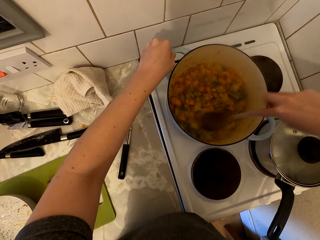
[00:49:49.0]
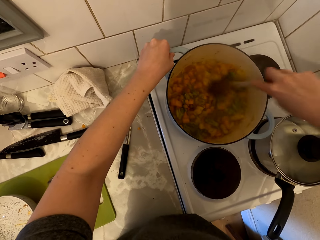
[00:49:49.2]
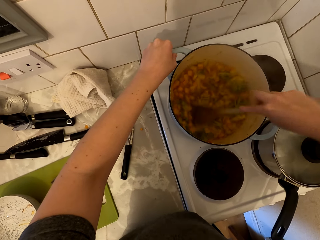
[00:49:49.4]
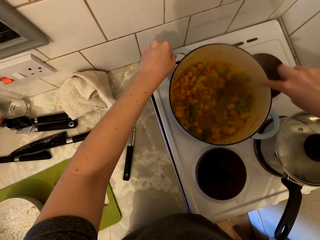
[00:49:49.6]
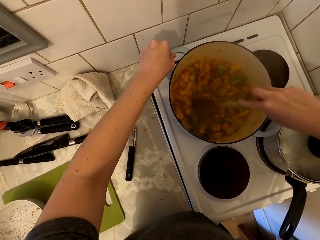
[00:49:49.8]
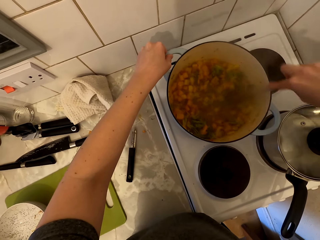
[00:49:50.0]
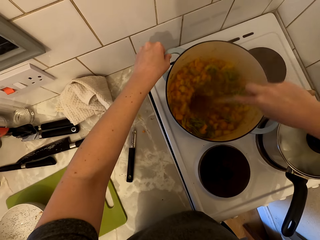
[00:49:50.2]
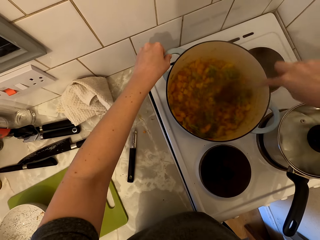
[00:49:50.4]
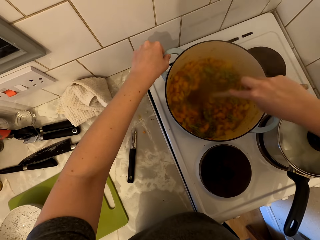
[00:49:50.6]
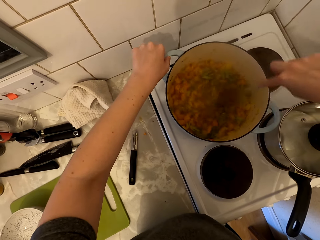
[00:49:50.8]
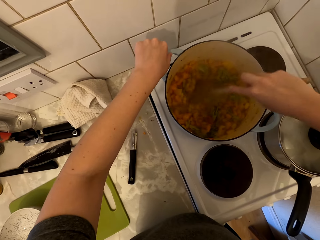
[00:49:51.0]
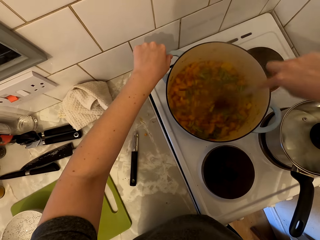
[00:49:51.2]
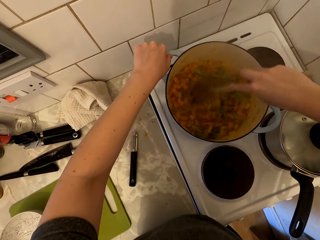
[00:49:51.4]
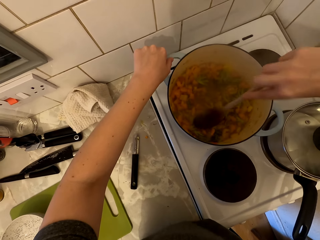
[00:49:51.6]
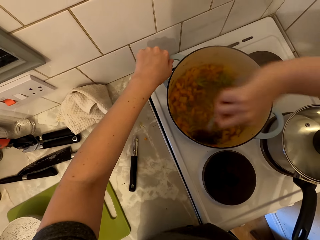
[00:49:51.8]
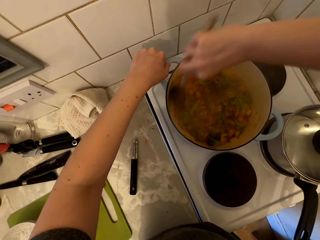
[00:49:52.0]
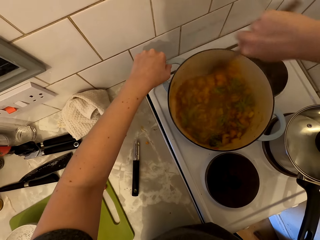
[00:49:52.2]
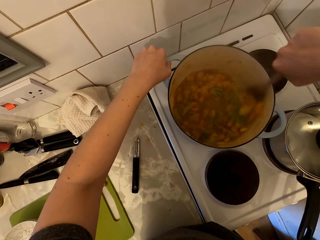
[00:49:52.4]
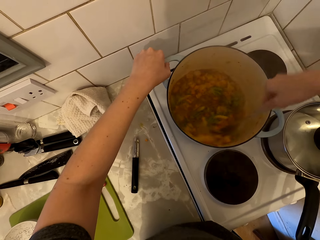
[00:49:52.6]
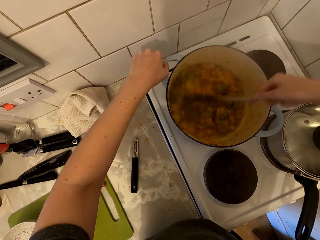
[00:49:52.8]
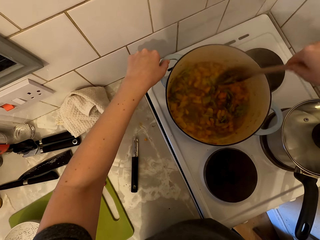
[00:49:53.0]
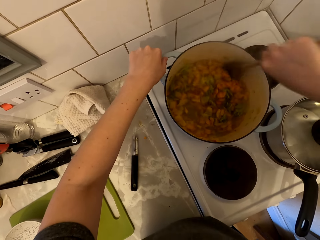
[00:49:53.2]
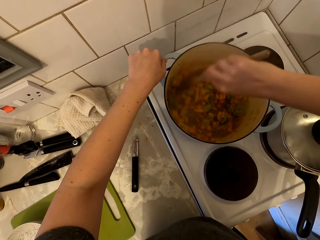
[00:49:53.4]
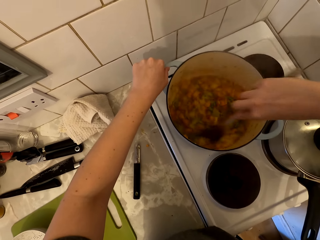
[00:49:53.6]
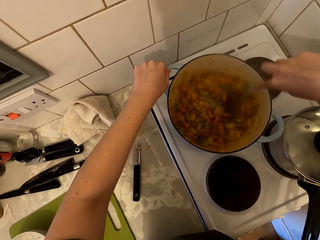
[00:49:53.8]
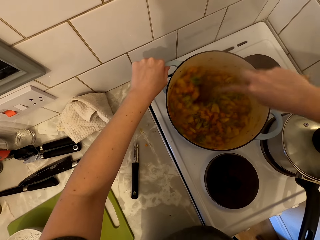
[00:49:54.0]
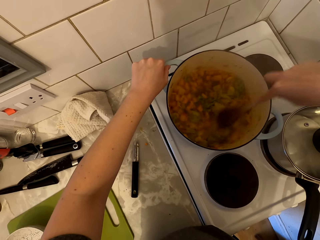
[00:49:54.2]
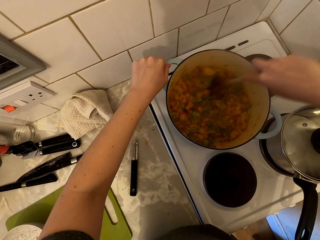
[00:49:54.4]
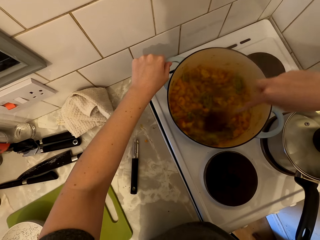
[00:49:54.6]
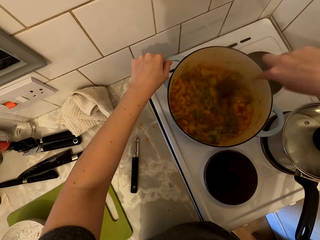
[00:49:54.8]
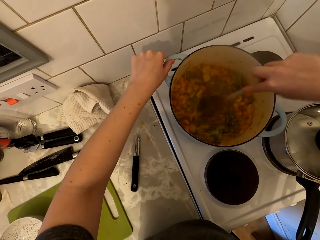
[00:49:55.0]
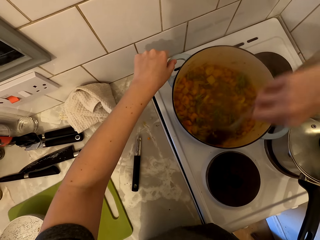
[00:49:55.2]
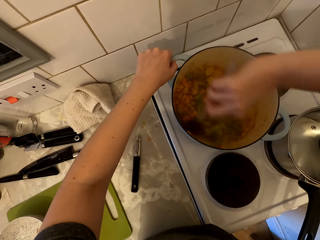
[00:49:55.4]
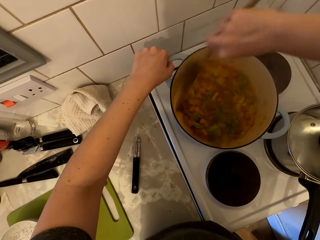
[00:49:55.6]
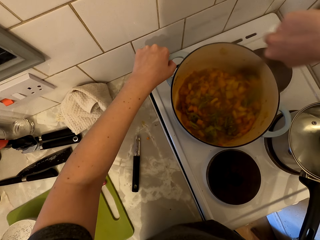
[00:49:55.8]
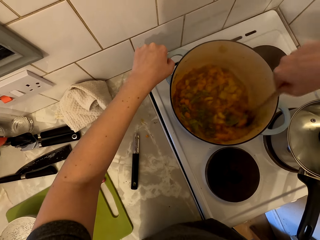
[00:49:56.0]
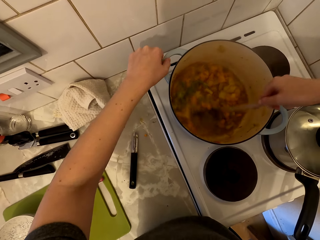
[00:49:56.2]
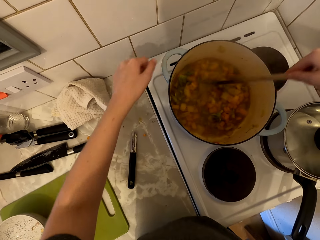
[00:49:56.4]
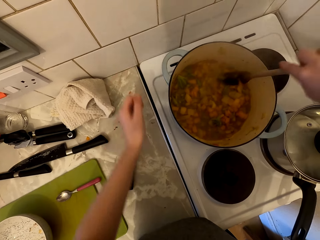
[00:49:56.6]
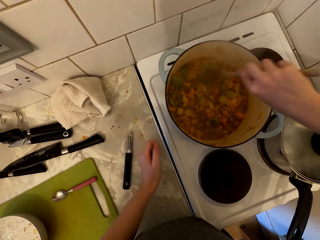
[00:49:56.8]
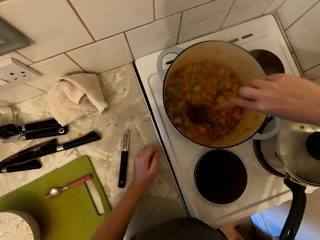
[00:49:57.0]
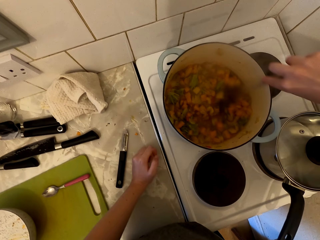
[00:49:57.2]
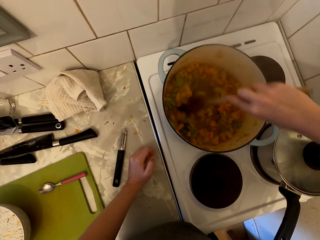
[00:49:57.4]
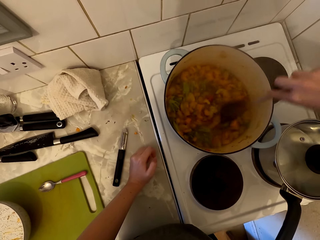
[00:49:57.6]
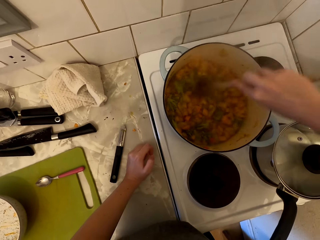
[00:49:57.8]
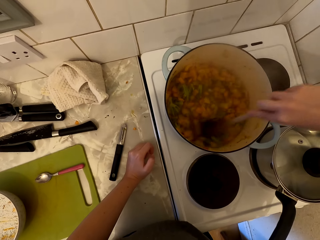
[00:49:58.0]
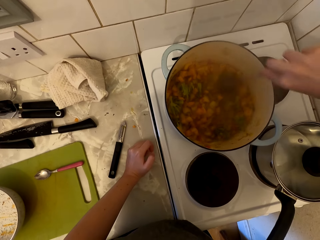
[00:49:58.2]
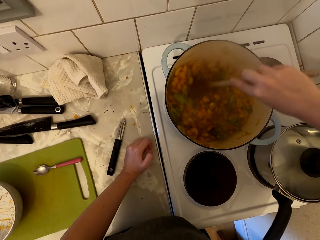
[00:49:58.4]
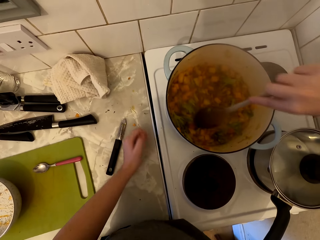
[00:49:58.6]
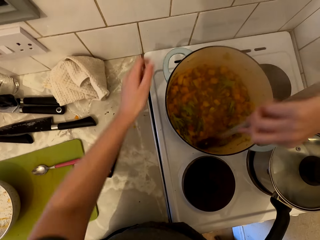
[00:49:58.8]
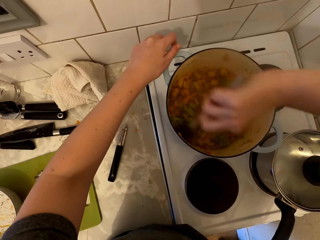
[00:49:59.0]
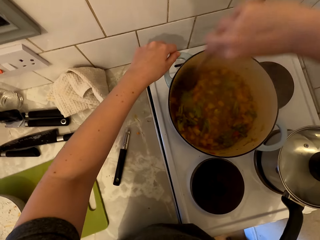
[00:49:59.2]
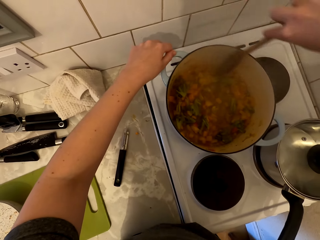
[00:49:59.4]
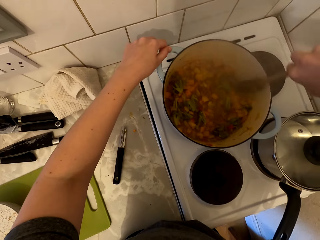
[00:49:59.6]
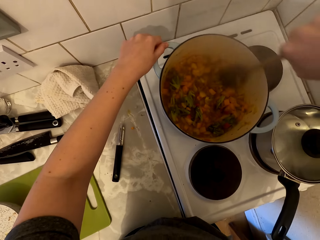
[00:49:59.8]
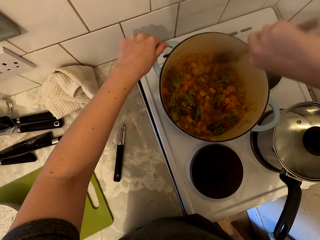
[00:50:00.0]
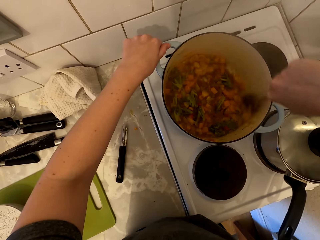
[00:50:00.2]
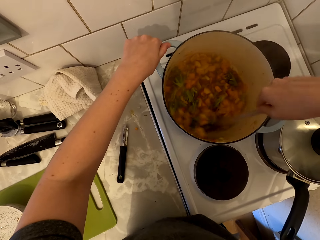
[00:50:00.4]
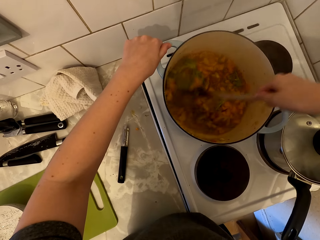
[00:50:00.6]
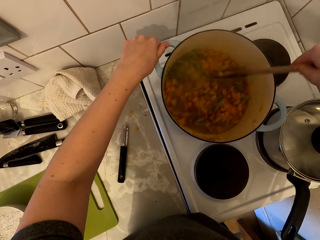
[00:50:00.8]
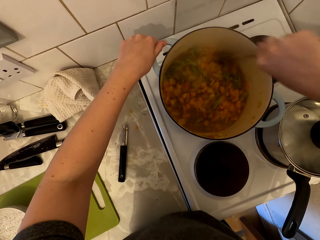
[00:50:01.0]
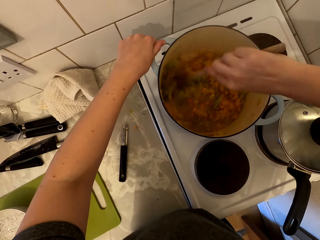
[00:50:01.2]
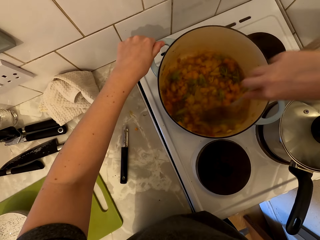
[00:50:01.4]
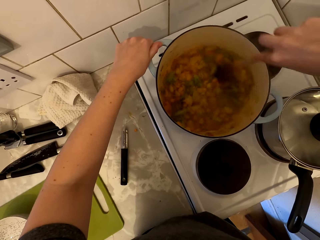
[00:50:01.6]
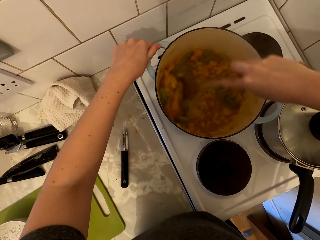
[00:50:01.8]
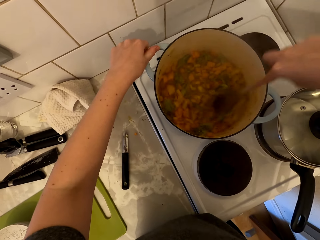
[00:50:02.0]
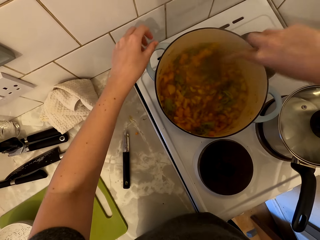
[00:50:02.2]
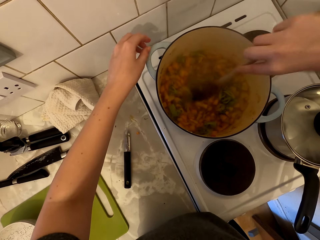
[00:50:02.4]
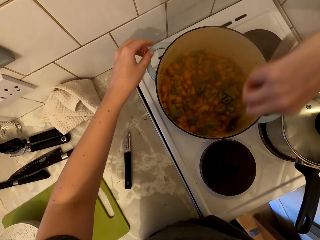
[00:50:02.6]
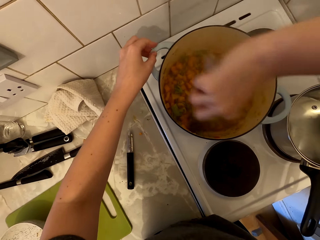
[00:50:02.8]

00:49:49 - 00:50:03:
The camera wearer stirs the food and removes the hand from the cooking pan. They stir the food and touch the cooking pan.

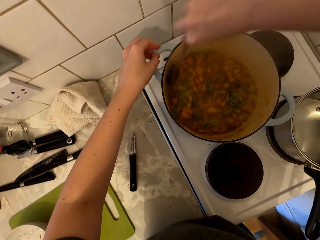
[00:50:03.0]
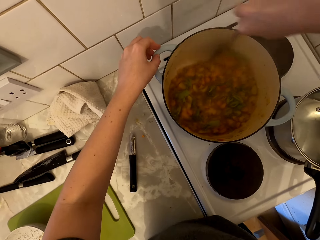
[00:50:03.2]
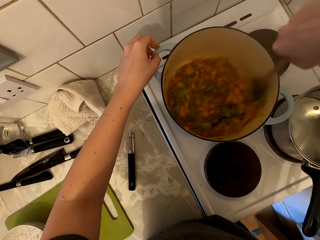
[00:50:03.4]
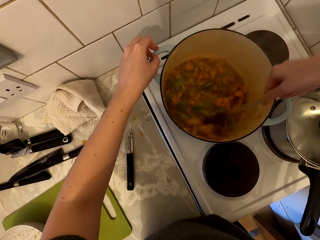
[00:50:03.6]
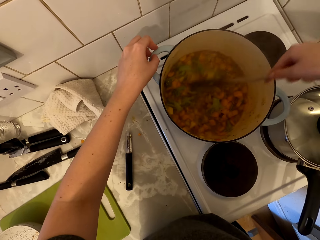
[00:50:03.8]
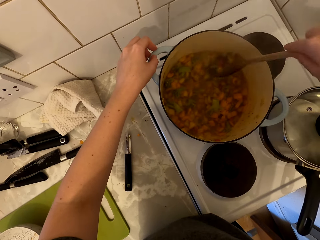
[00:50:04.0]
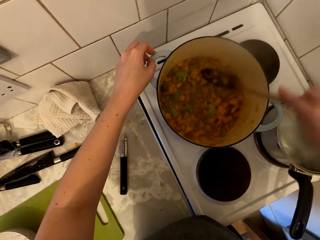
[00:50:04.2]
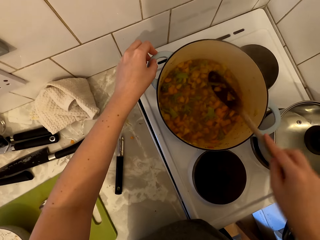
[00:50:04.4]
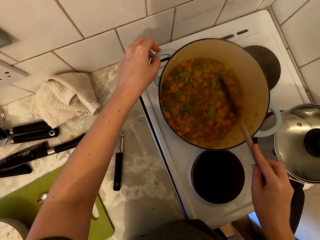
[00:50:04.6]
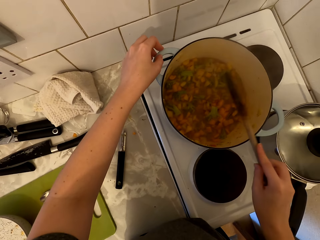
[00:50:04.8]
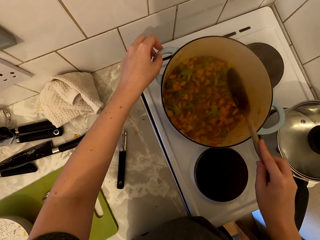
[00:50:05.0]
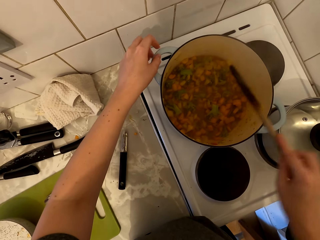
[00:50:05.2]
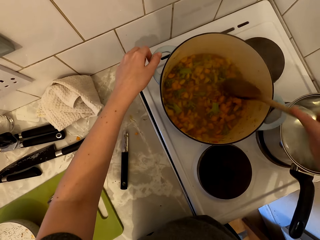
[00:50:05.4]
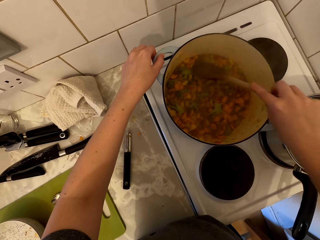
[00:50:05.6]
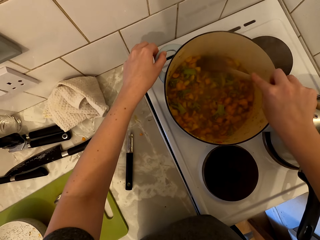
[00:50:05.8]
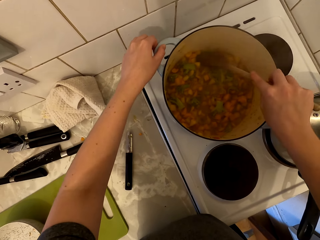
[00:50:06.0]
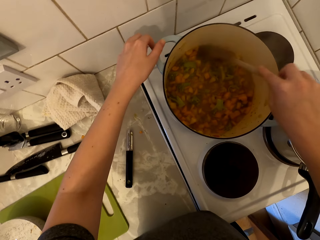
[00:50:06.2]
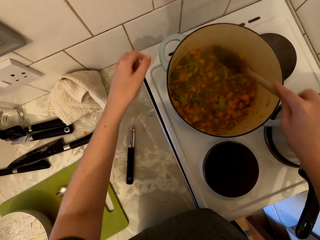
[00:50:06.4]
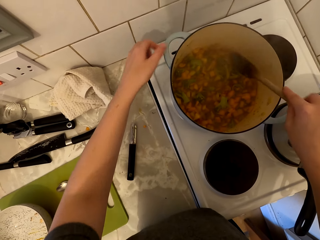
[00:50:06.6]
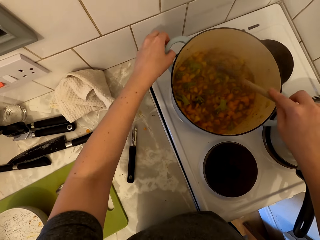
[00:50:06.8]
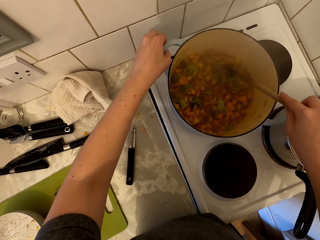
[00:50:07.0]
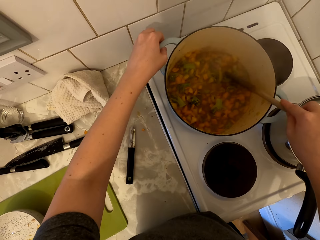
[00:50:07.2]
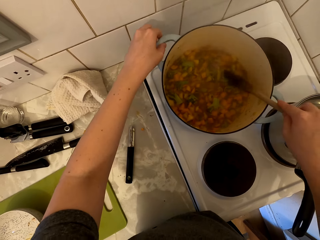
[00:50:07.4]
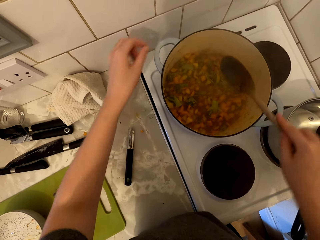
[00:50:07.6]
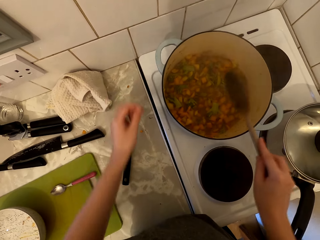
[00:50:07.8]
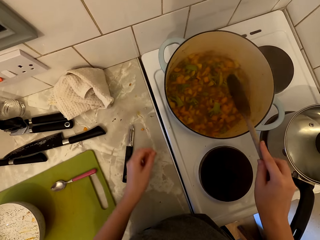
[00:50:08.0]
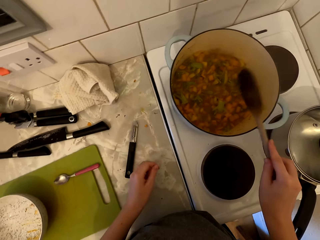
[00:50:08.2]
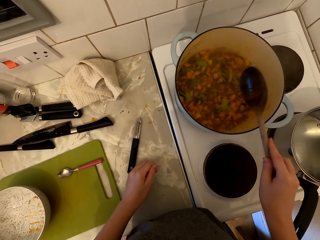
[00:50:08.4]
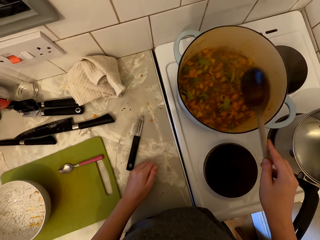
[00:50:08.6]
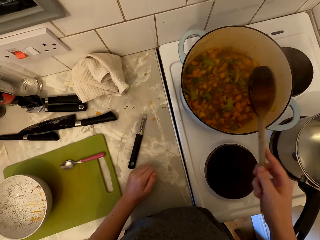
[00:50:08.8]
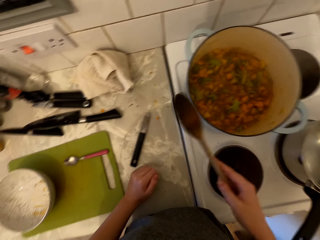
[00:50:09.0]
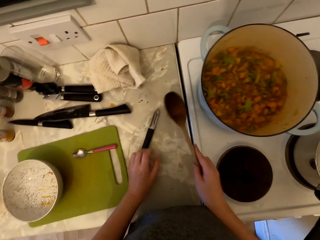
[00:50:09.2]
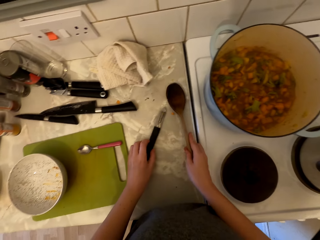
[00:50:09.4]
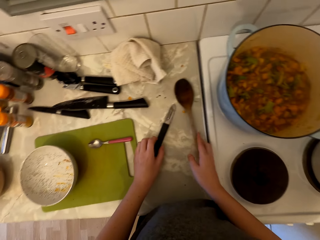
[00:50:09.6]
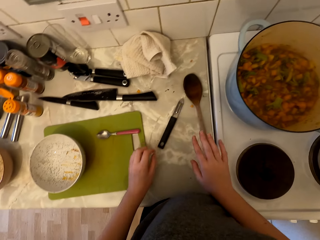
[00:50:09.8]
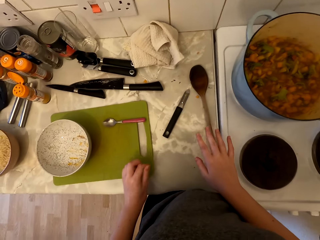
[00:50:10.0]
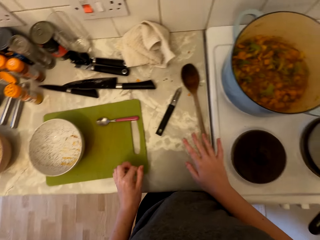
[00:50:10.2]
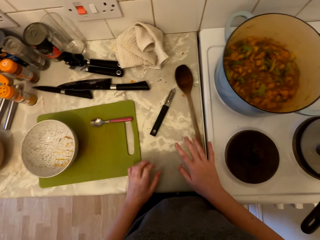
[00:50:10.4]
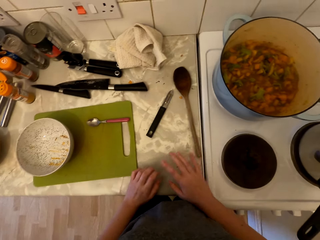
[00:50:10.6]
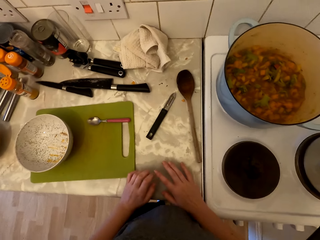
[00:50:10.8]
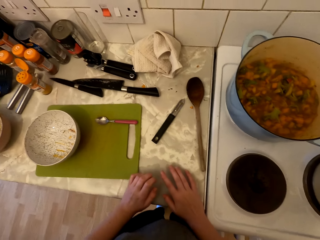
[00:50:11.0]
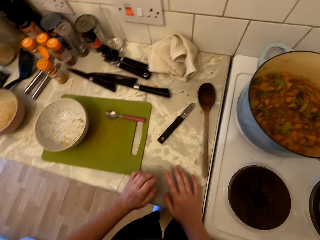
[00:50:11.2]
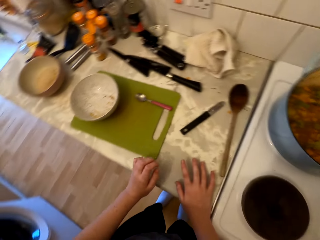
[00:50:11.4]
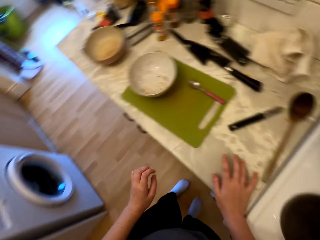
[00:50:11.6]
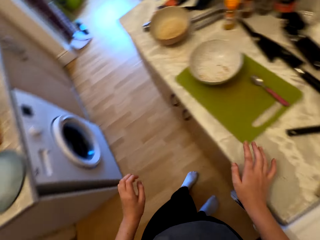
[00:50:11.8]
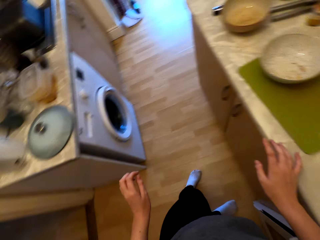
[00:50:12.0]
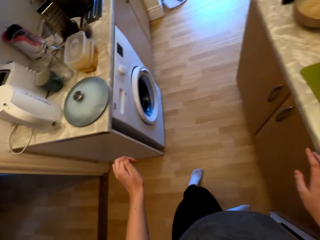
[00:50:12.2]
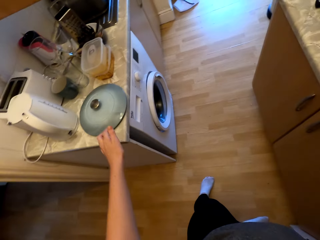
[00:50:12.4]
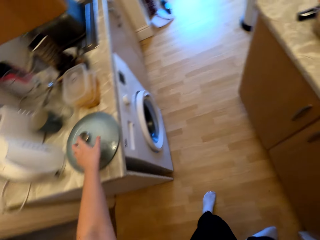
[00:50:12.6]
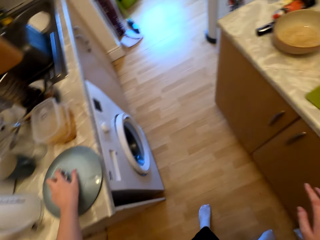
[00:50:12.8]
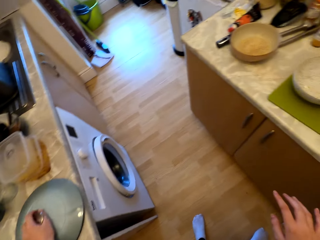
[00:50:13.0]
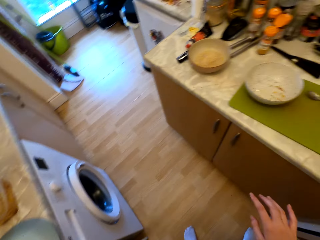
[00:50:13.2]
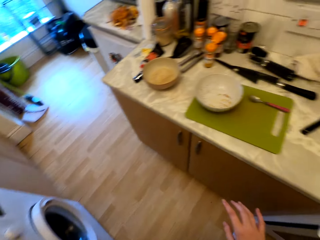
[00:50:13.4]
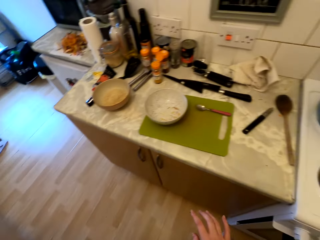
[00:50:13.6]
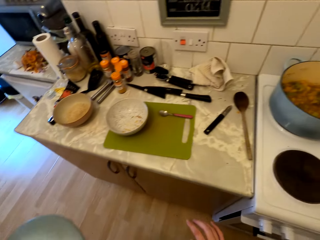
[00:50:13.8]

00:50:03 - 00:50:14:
The camera wearer hits the cooking stick on the cooking pan. They stir the food. They remove the hand from the cooking pan. They touch the cooking pan. They remove the hand from the cooking pan. They hit the cooking stick on the cooking pan. They put the cooking stick on the counter. They look around. They pick up the lid.
